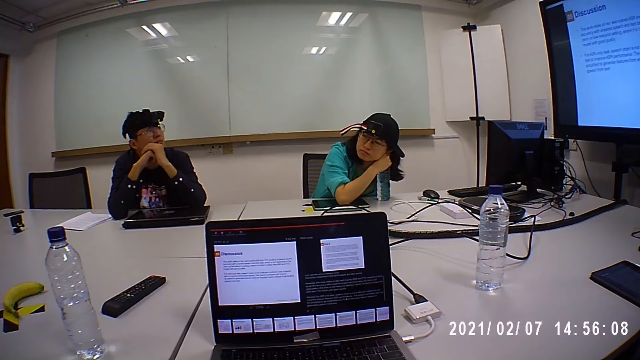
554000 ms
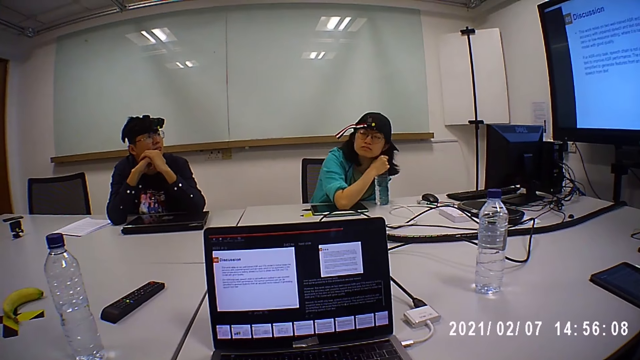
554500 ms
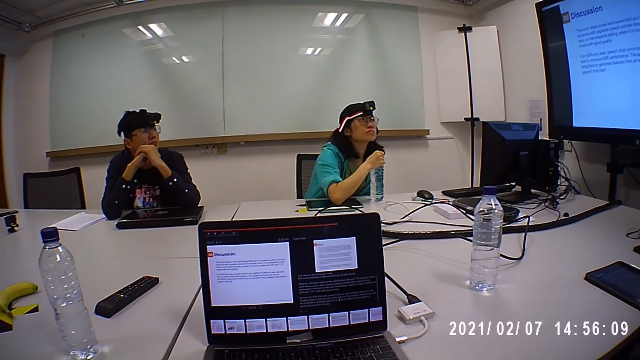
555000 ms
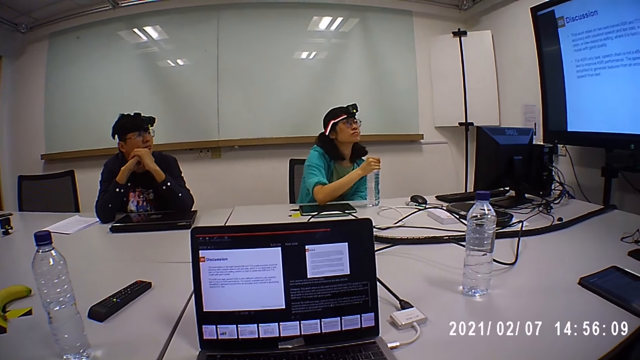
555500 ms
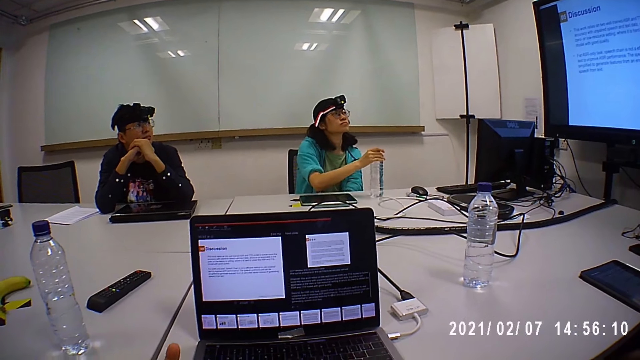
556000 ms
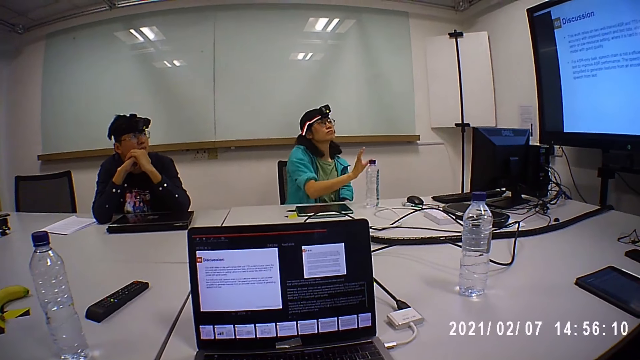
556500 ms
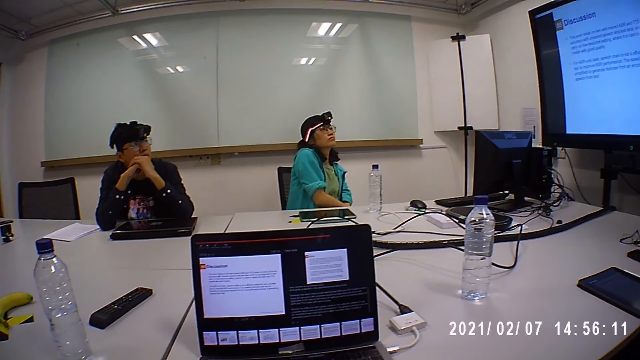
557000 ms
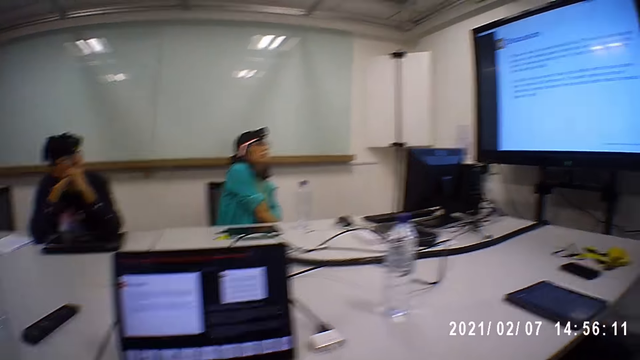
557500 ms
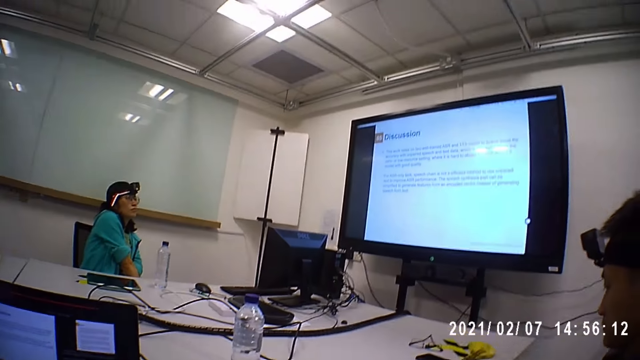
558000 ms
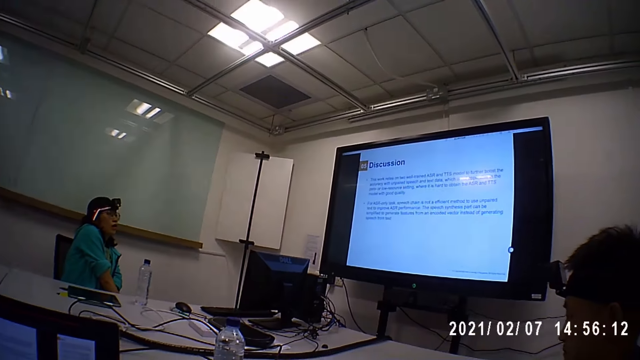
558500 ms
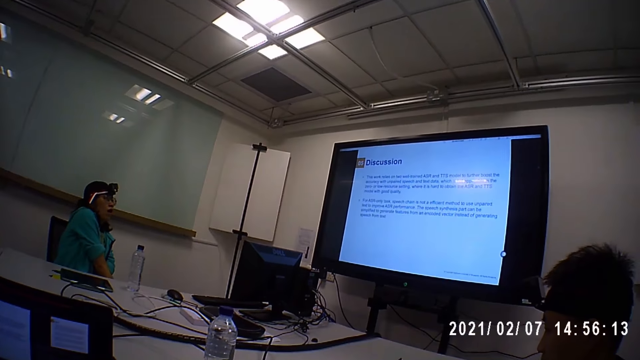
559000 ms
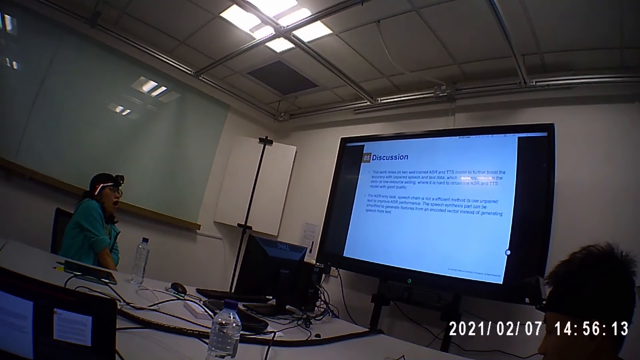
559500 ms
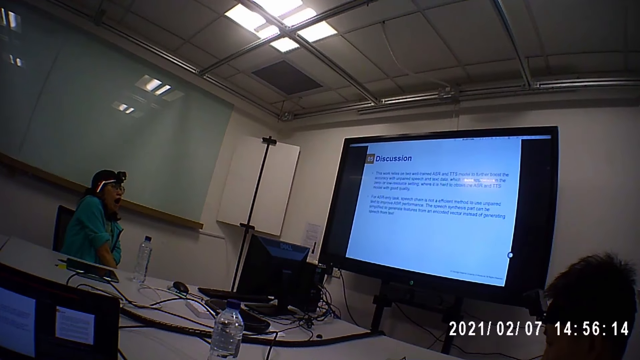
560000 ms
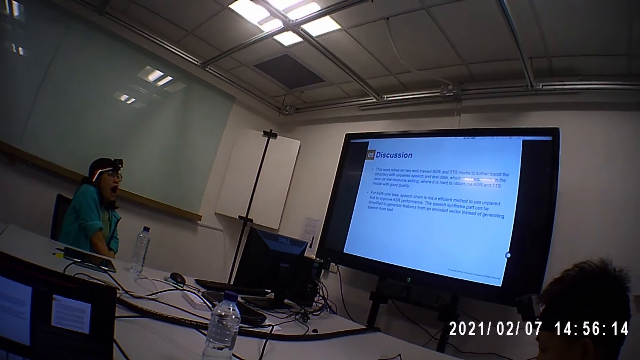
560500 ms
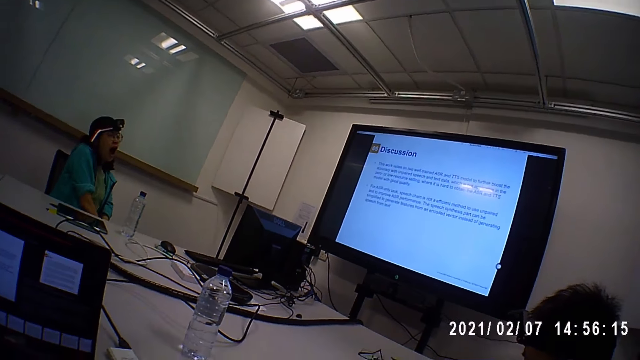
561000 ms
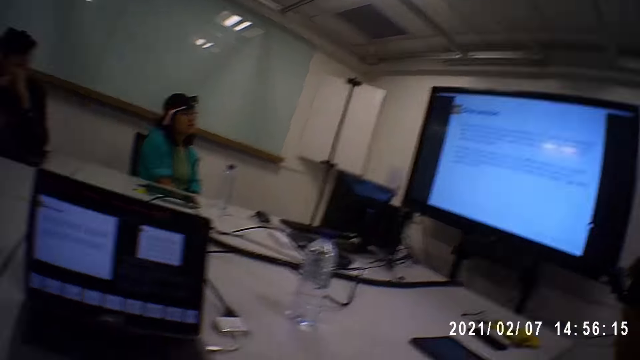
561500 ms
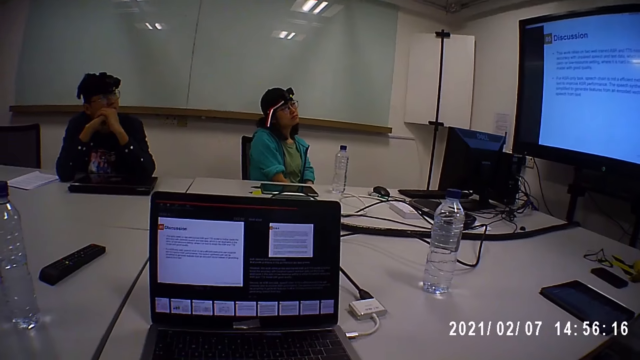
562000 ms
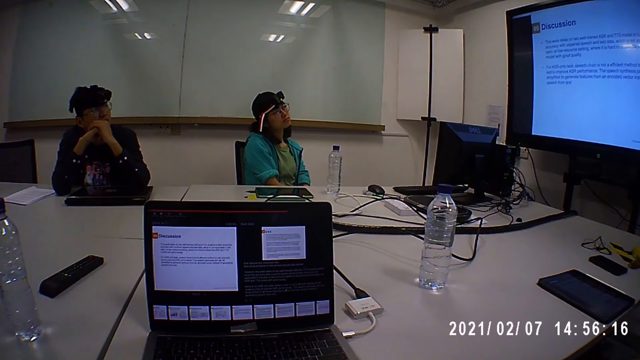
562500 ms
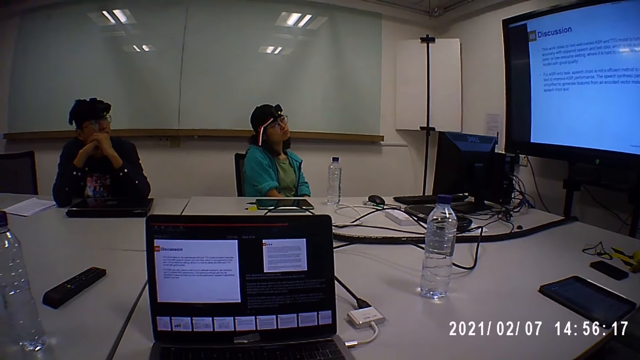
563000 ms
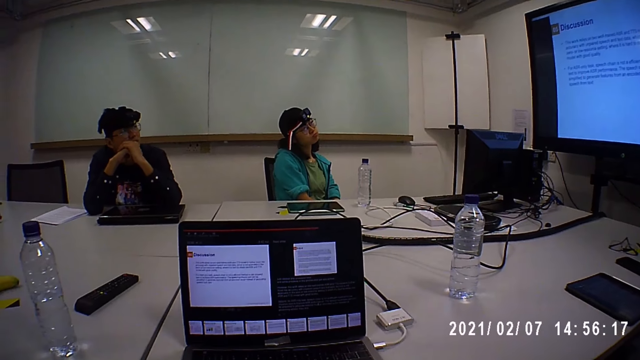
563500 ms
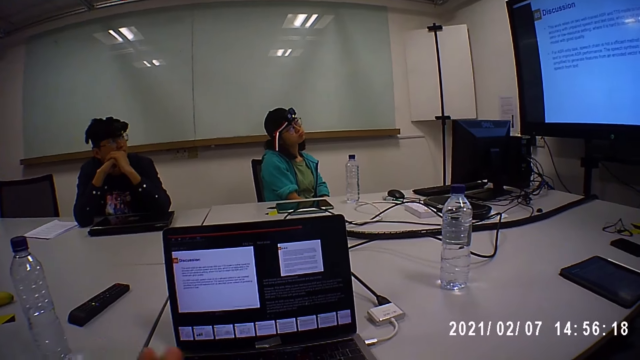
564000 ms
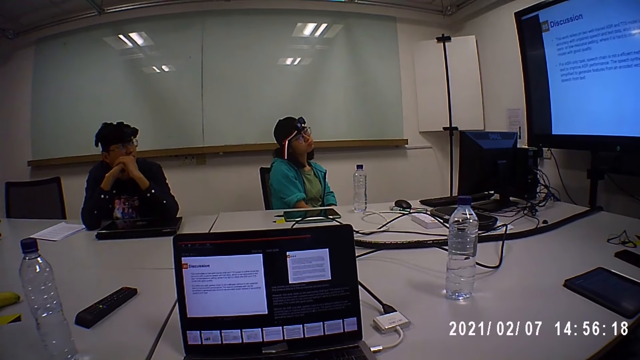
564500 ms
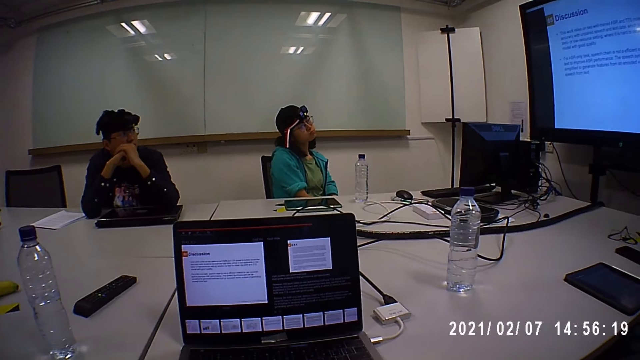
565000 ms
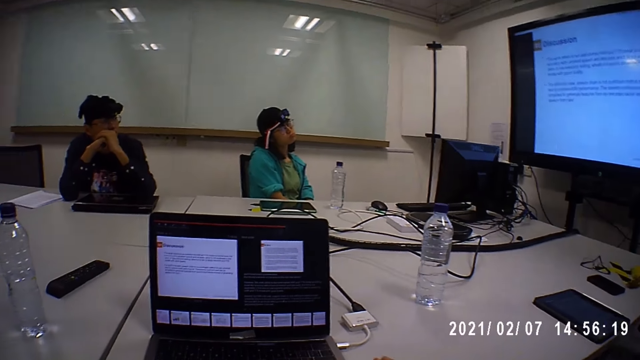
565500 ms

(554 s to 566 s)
A woman looks on the screen.

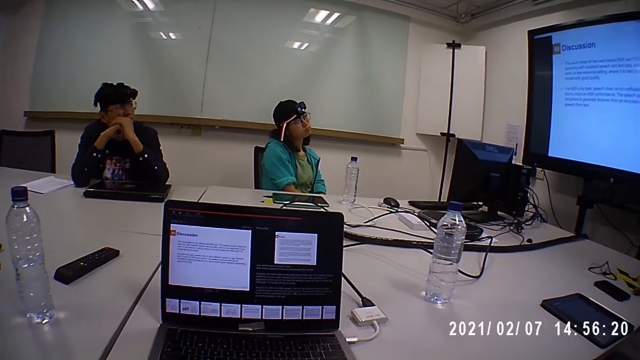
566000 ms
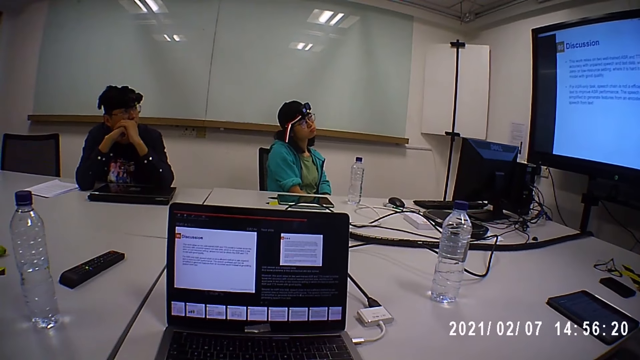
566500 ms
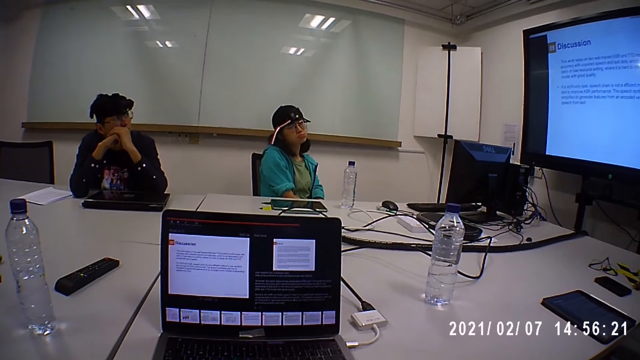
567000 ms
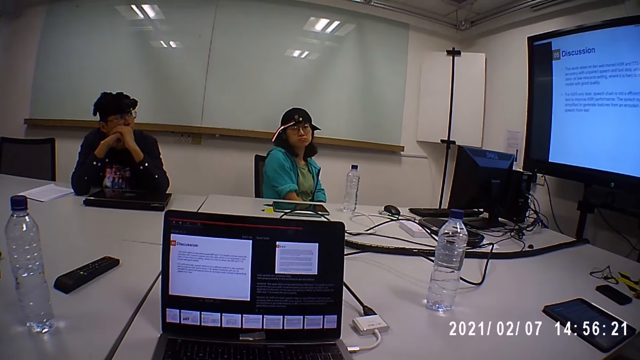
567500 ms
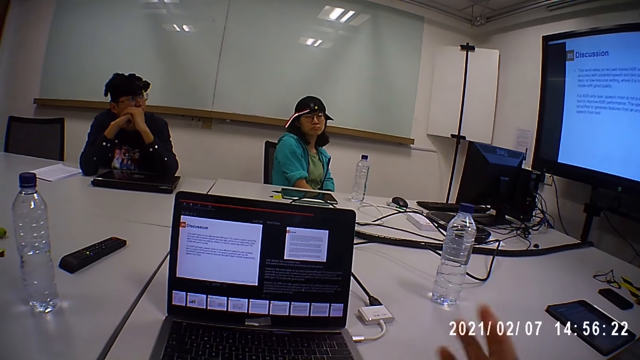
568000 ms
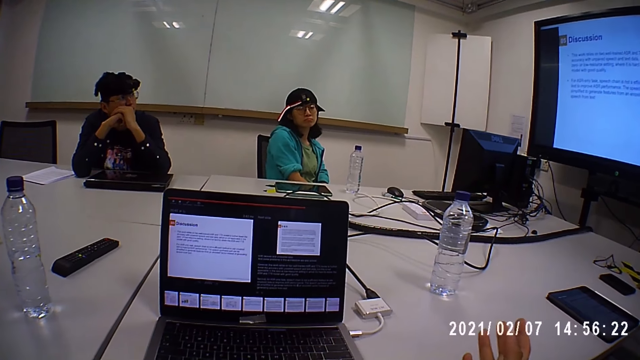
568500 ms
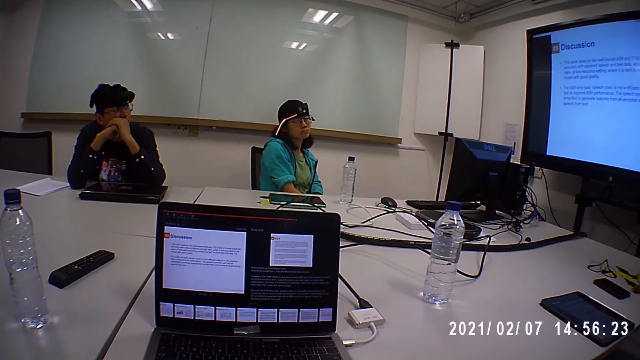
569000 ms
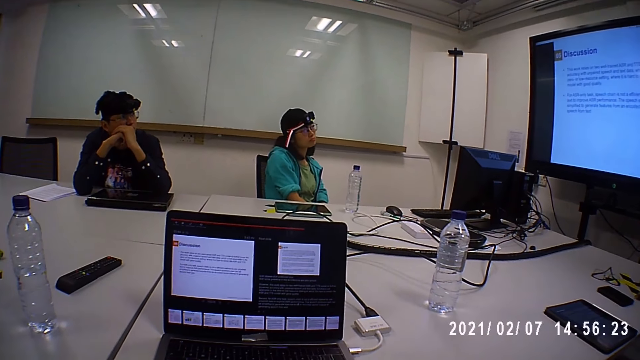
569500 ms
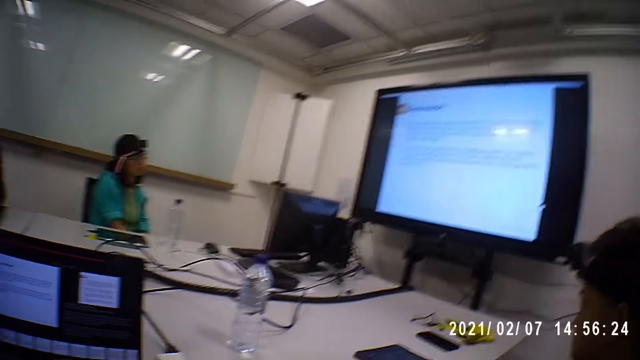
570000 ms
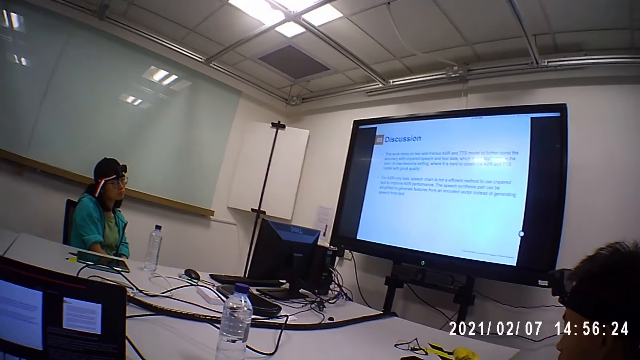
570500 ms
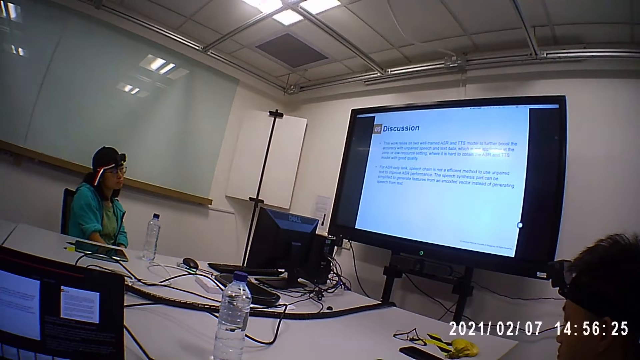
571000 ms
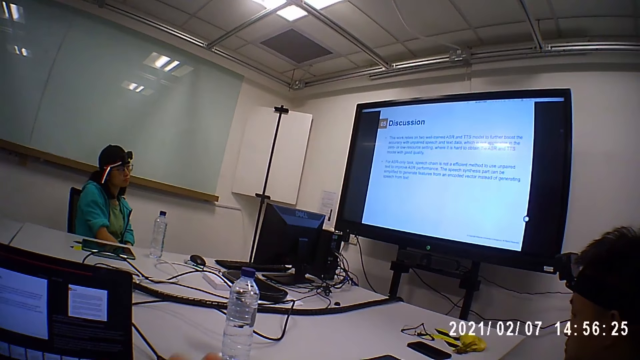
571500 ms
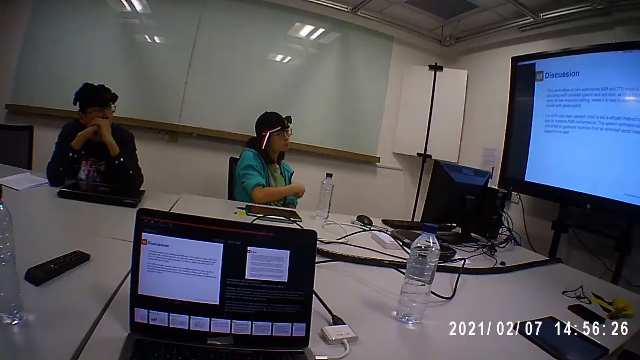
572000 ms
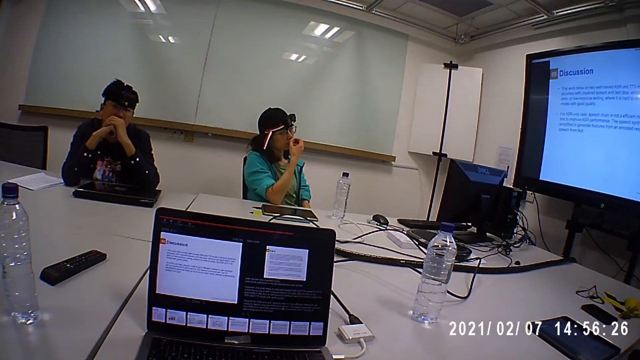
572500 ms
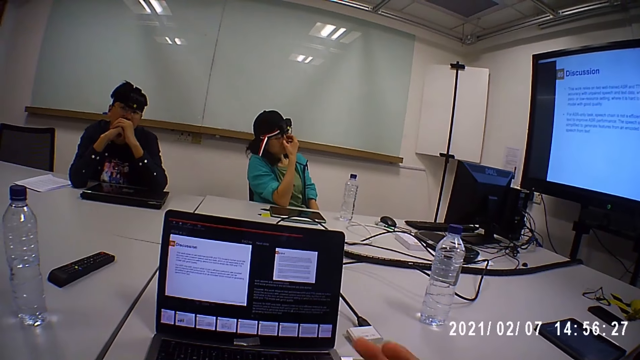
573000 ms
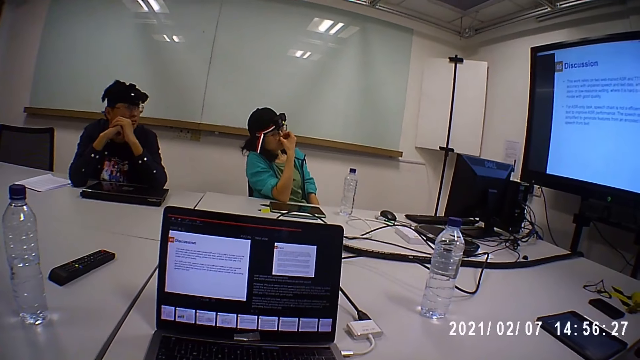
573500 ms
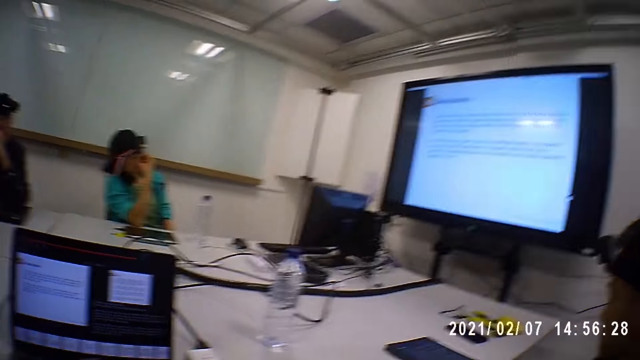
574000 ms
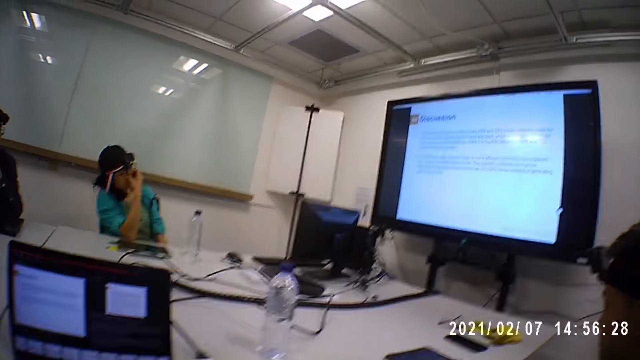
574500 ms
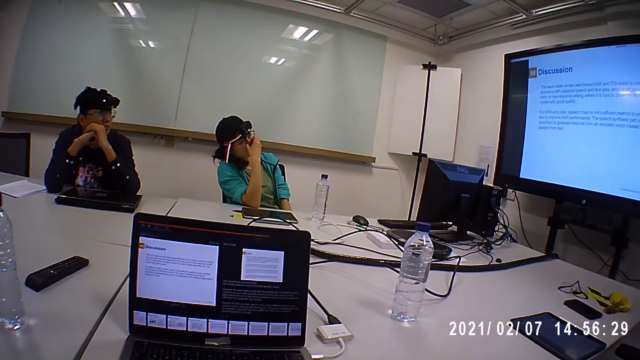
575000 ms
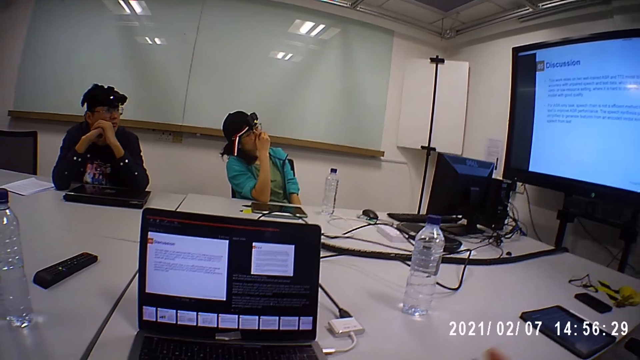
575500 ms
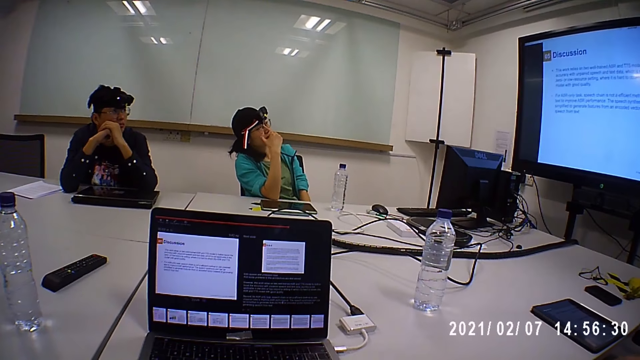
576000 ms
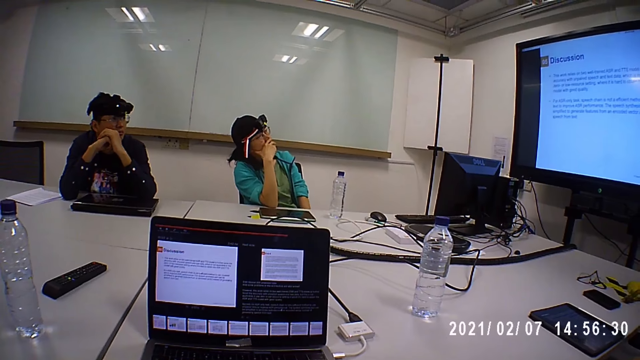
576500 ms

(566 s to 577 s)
The camera wearer moves the hand. A woman touches the face with the right hand.
